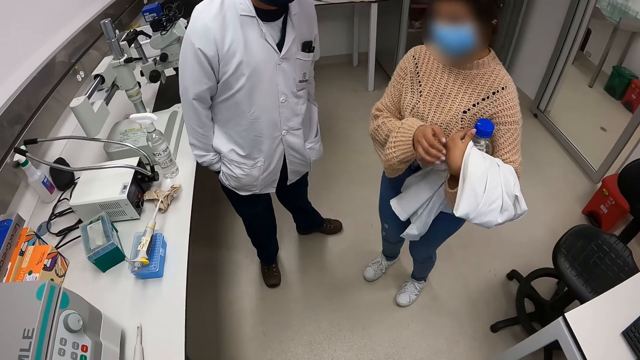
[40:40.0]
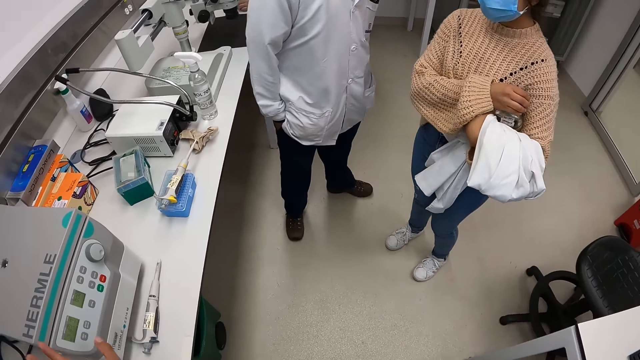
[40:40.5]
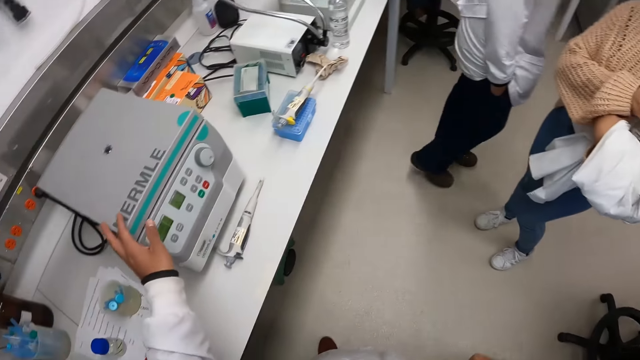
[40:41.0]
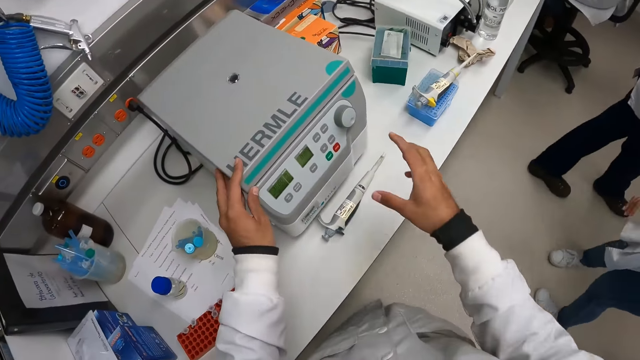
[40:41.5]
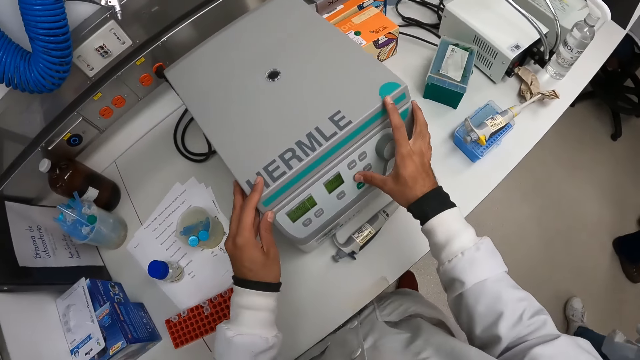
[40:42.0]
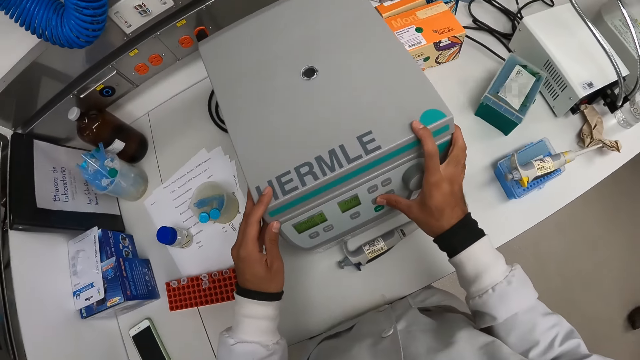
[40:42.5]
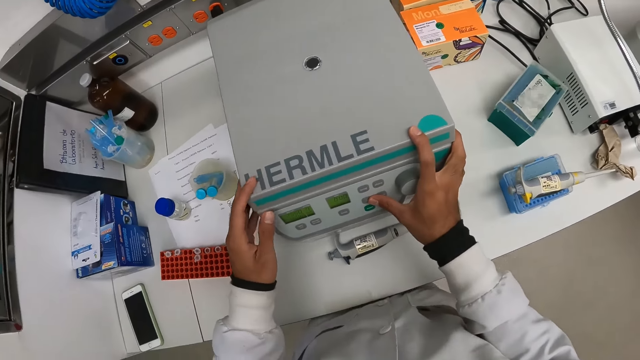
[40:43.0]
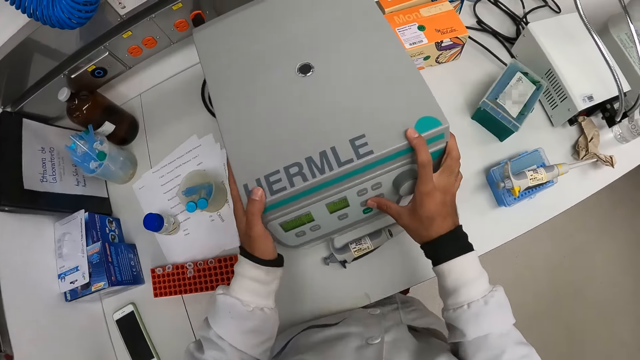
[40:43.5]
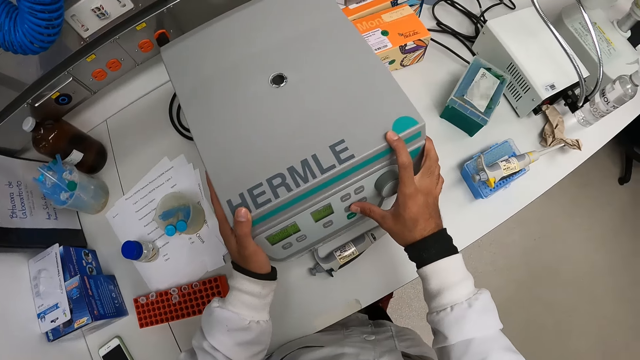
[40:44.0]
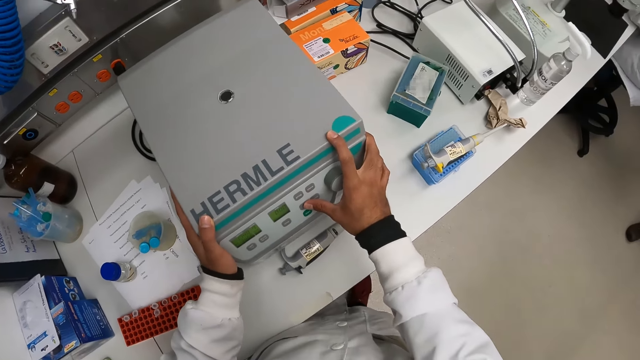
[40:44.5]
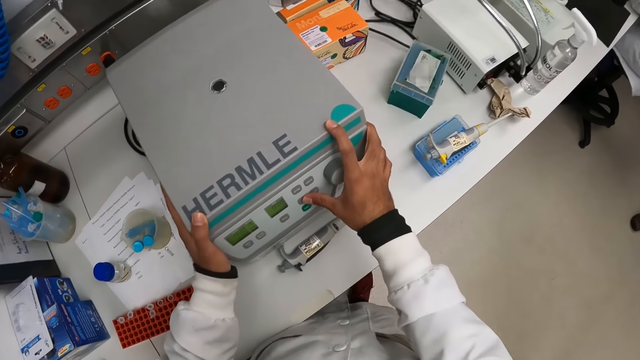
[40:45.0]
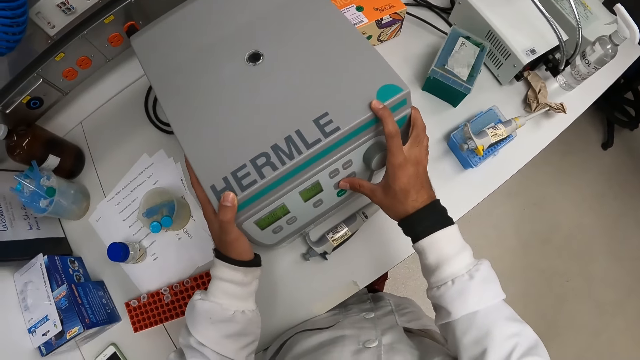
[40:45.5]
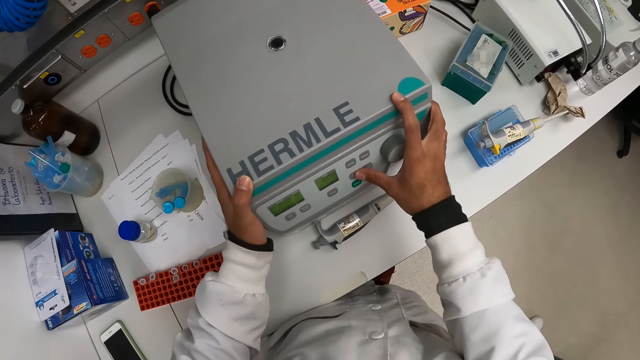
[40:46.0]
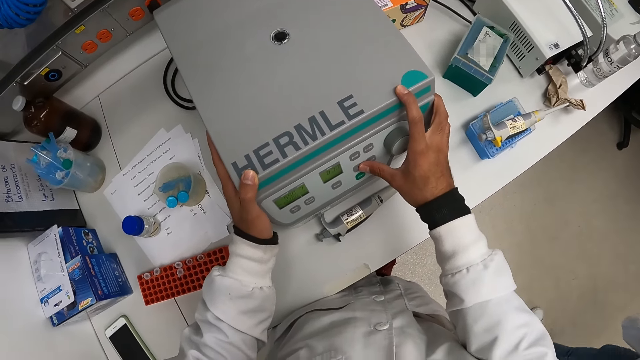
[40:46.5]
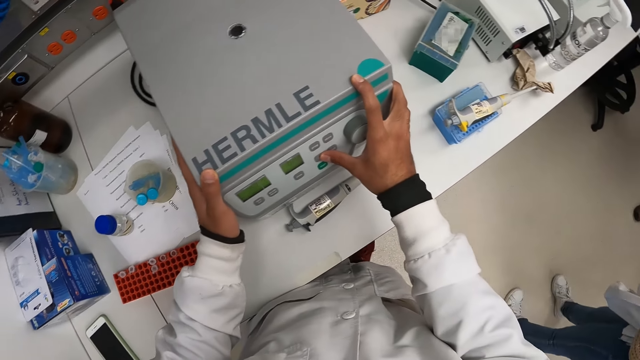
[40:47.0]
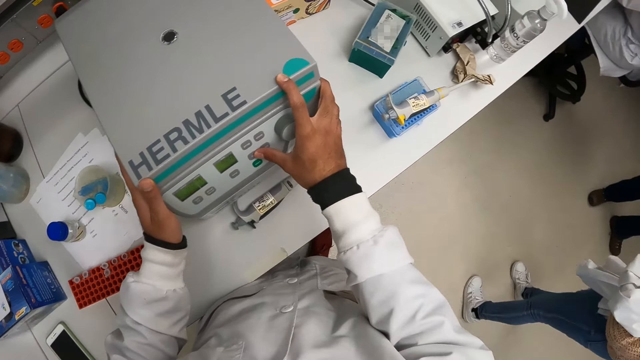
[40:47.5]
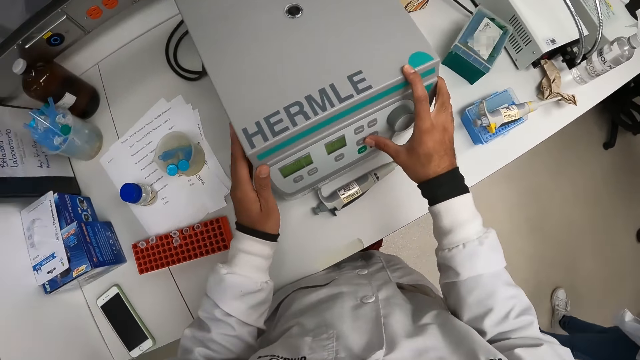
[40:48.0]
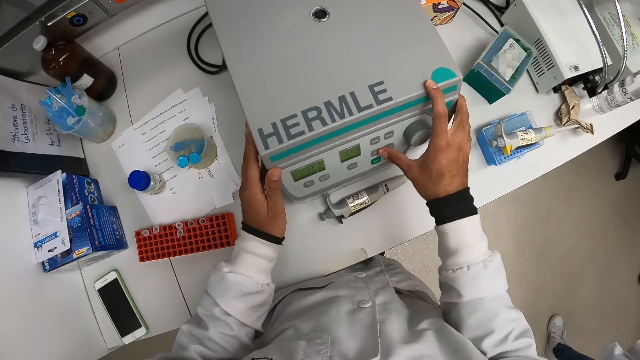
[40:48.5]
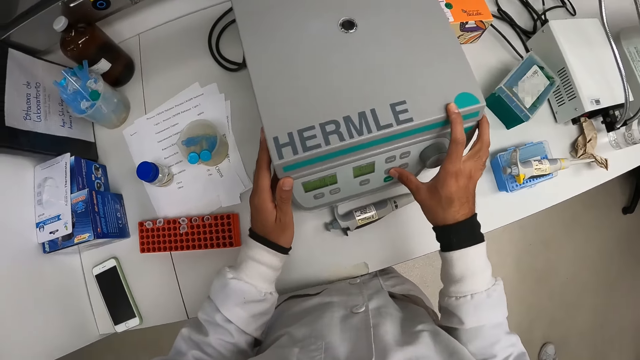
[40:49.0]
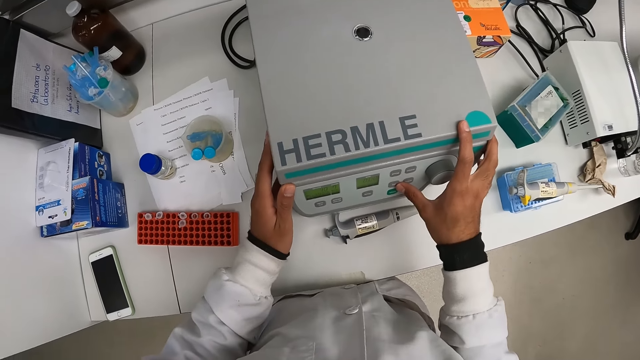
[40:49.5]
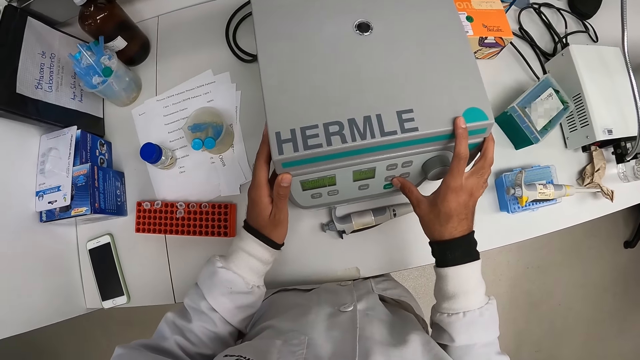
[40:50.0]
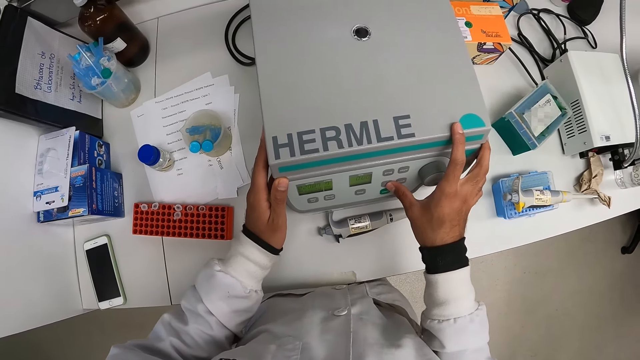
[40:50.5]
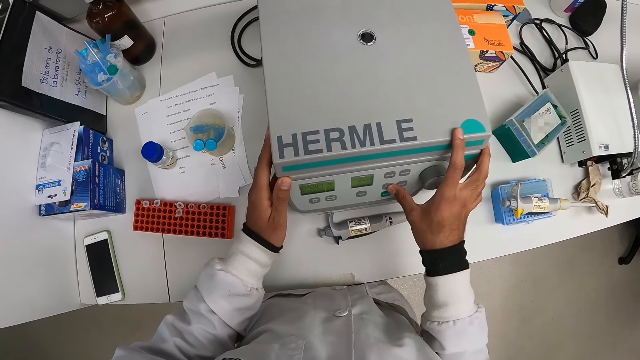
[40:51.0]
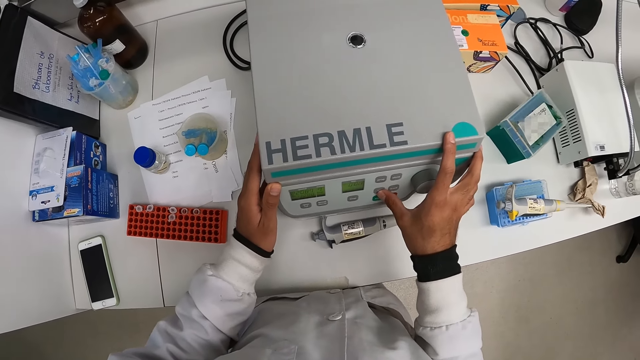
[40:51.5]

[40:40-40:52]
The camera wearer touches the centrifuge machine with his left hand. He touches the centrifuge machine with both hands. He turns on the centrifuge machine with his right hand. A person walks around. The camera wearer presses the centrifuge.

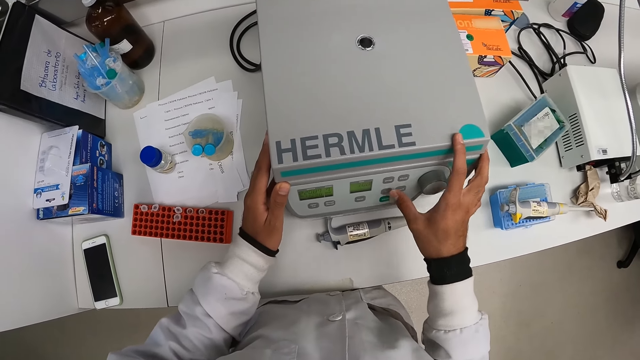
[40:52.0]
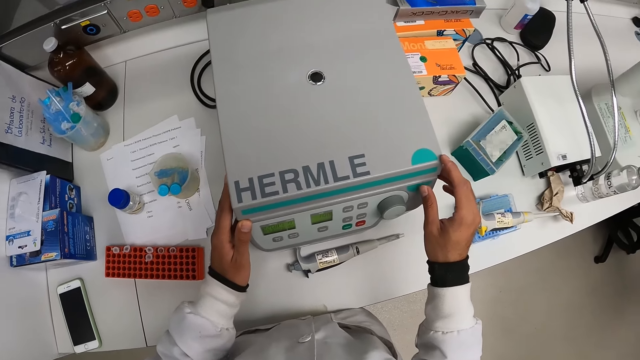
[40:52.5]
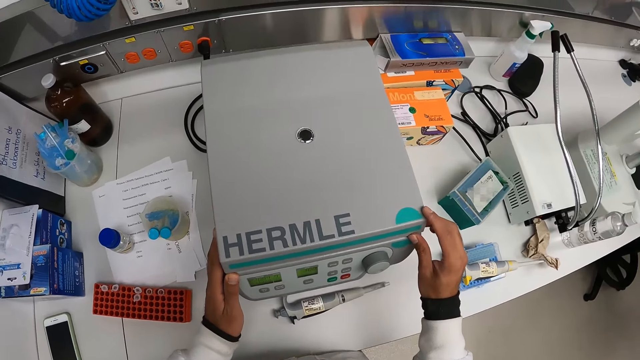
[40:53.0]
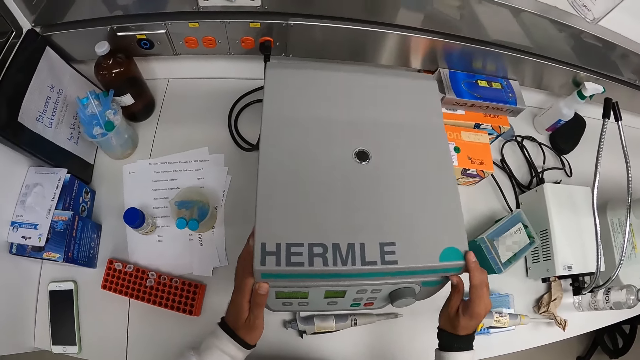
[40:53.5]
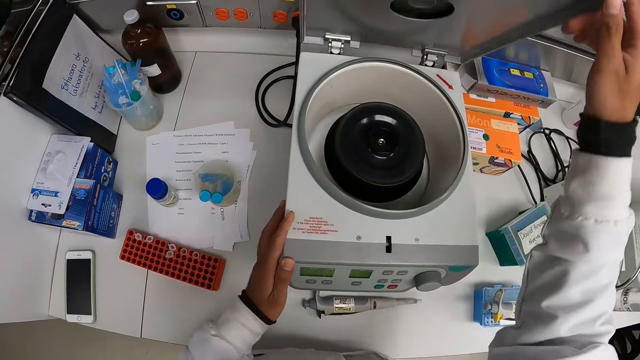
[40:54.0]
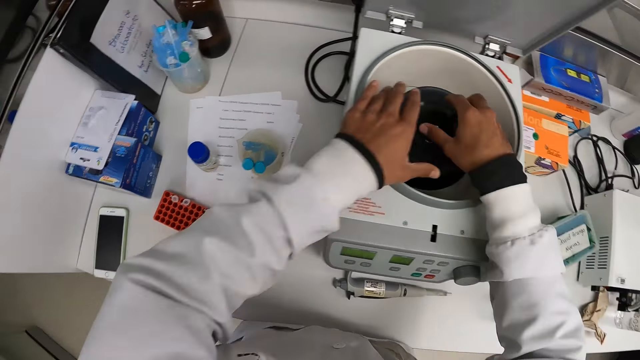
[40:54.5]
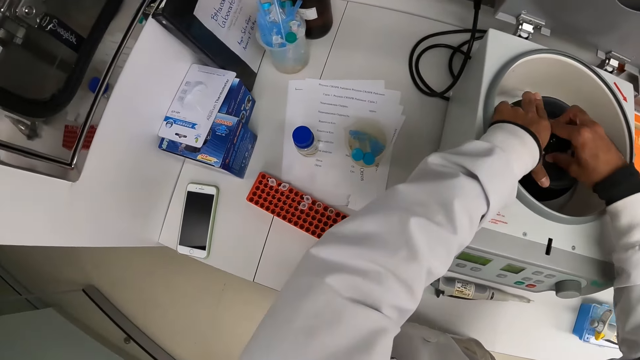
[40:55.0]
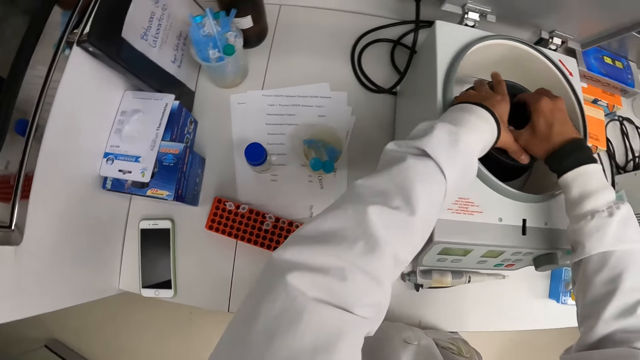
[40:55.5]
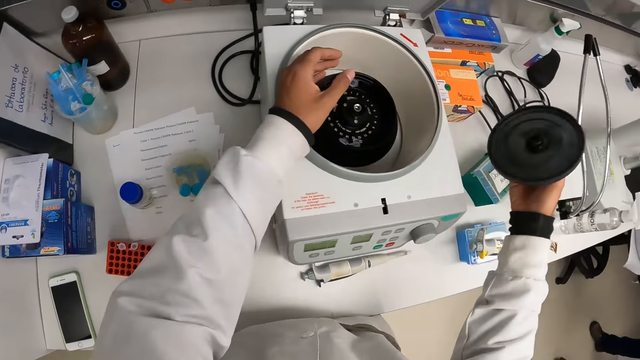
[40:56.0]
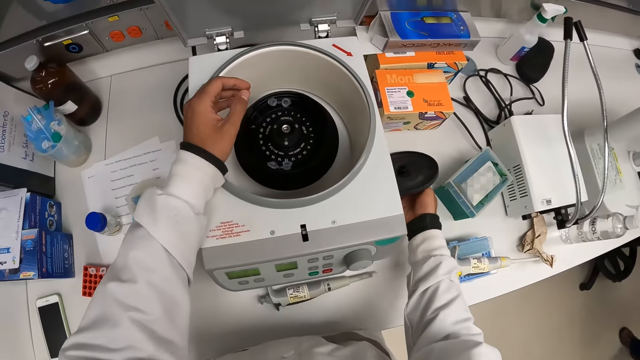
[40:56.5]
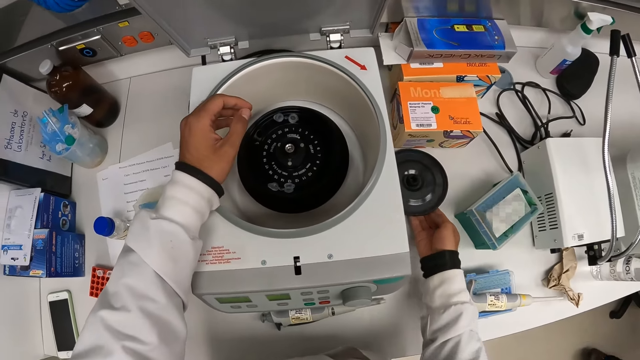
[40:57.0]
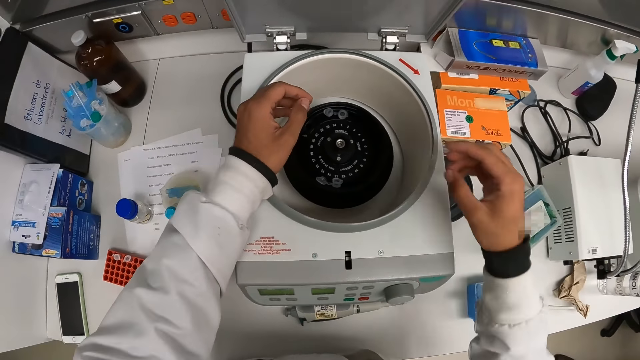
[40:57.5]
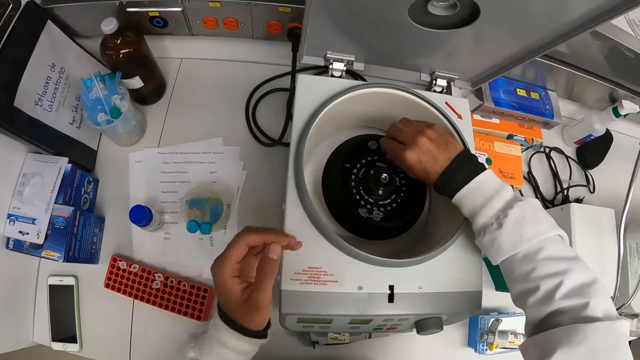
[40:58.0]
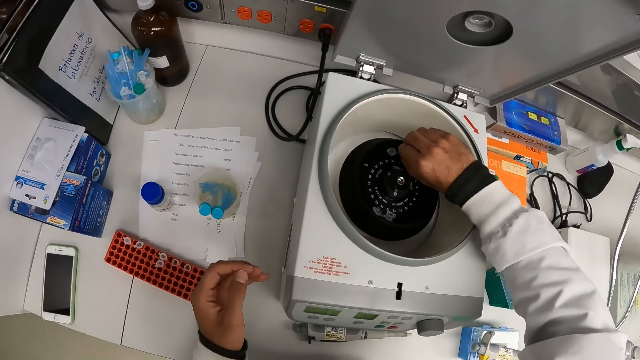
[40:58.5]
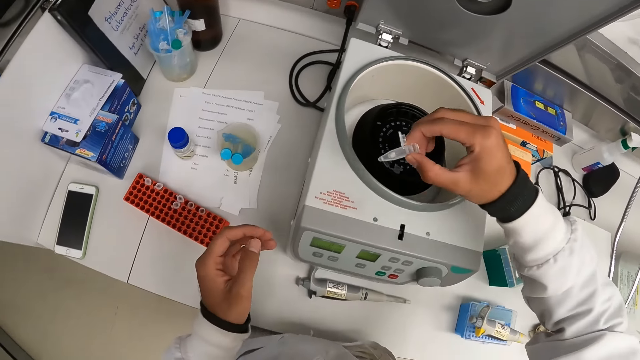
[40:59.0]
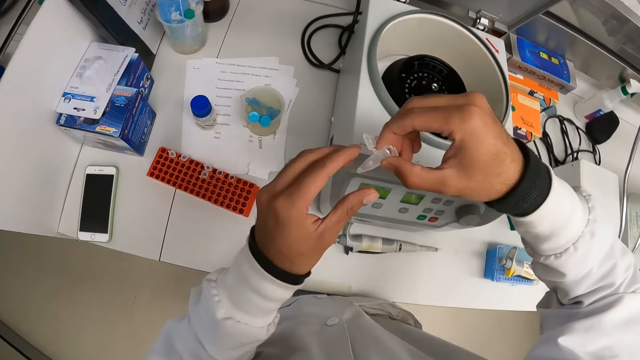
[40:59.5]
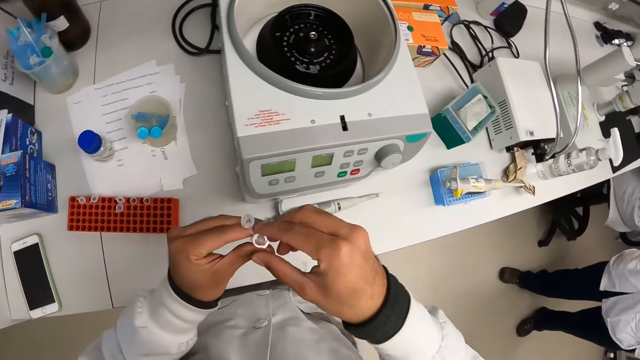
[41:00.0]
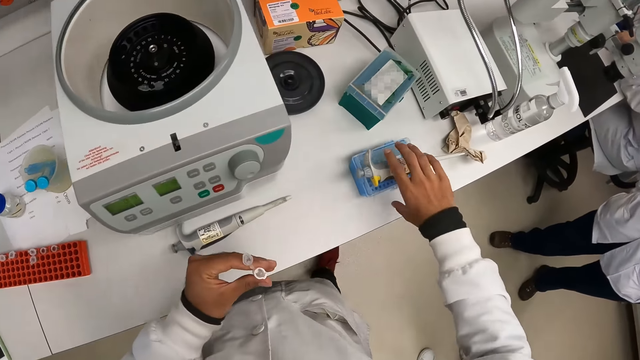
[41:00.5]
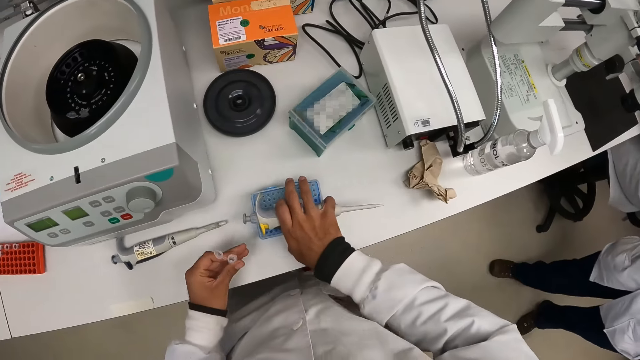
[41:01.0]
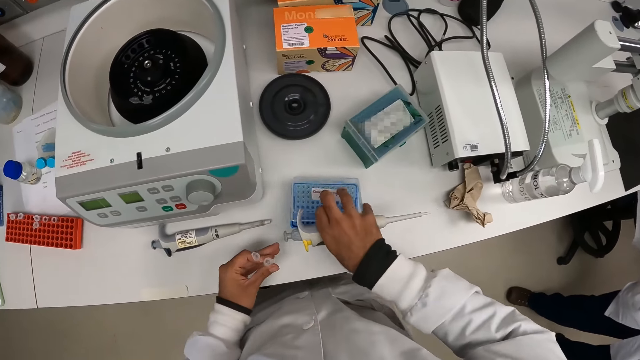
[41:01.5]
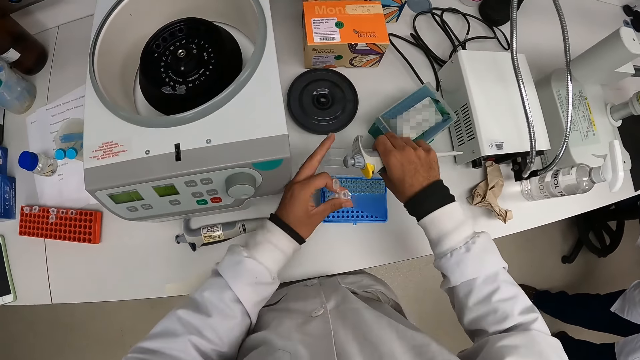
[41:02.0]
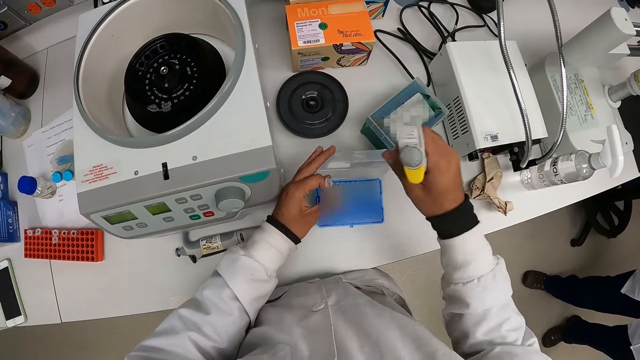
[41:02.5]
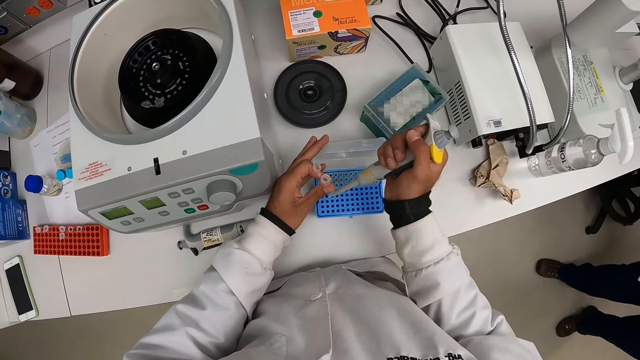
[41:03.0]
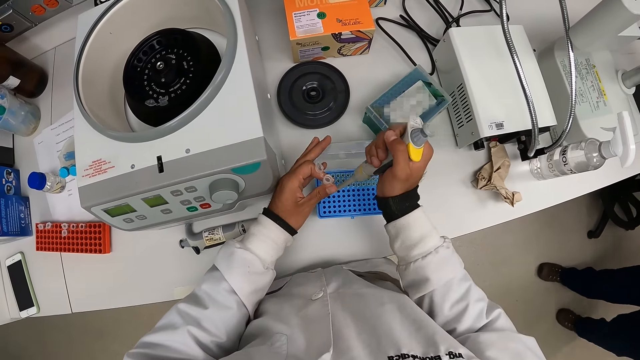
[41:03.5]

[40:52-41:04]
The camera wearer opens the centrifuge on the table with his right hand. He unscrews a lid in the centrifuge with both hands. He removes the lid from the centrifuge with both hands. He opens a centrifuge chamber. He drops the lid on the table with his right hand. He removes a test tube from the centrifuge with his right hand. He passes the test tube from his right hand to his left hand. He holds the test tube. He moves a pipette and a tube holder or test tube rack on the table with his right hand. He holds the pipette with his right hand. He opens the tube holder with his right hand. He holds the tube holder on the table with both hands. He puts the pipette in his right hand to the tube holder on the table.
